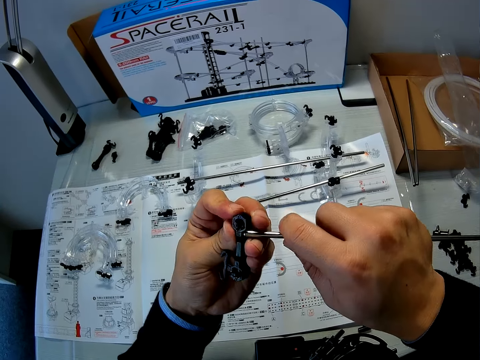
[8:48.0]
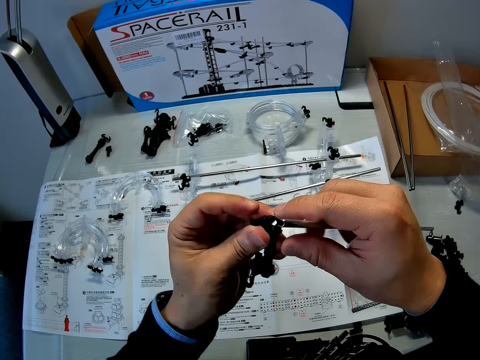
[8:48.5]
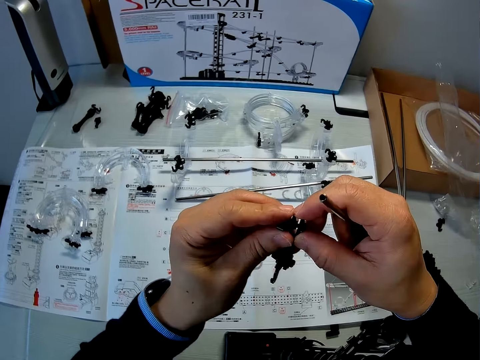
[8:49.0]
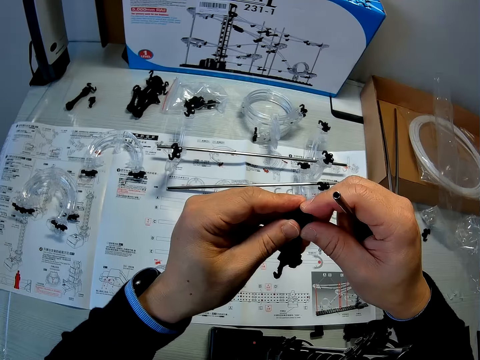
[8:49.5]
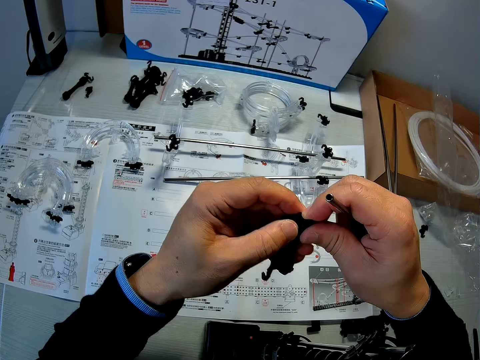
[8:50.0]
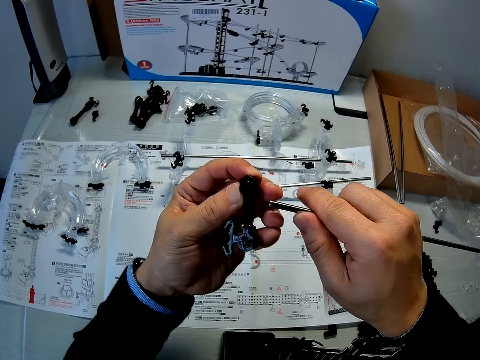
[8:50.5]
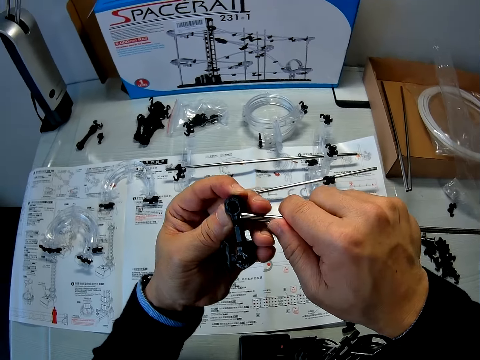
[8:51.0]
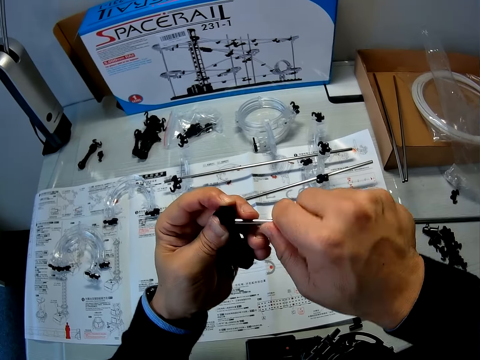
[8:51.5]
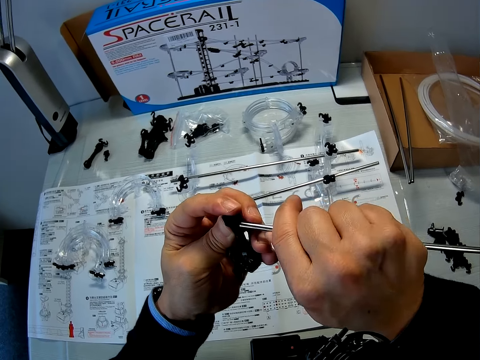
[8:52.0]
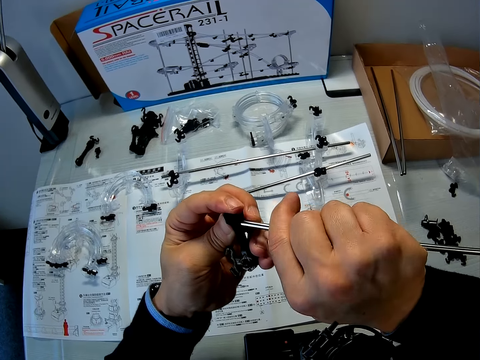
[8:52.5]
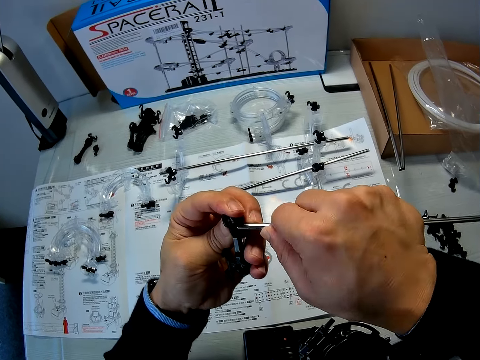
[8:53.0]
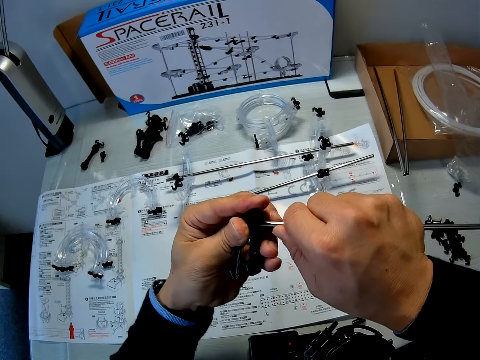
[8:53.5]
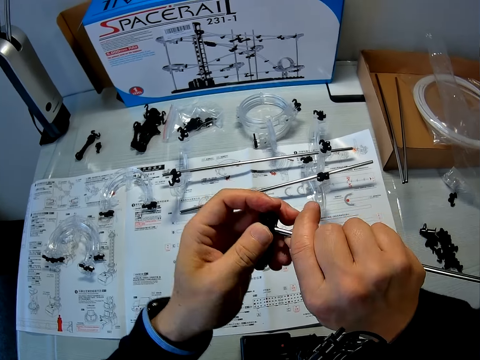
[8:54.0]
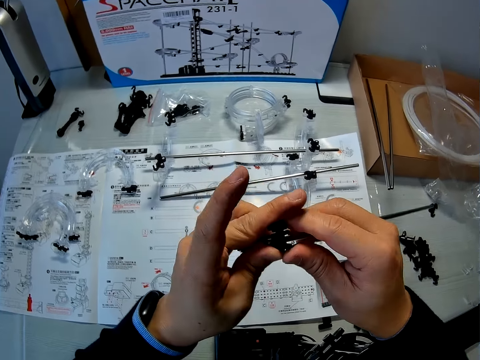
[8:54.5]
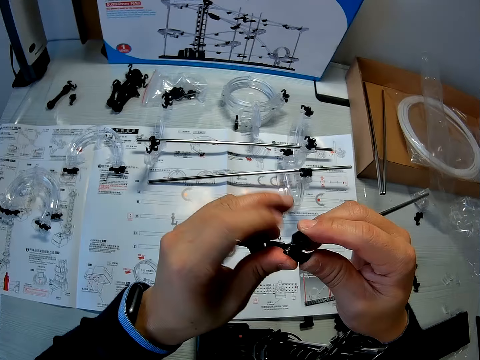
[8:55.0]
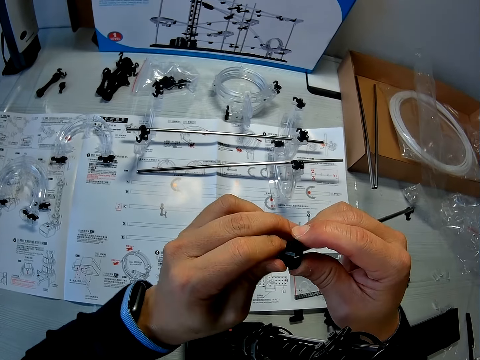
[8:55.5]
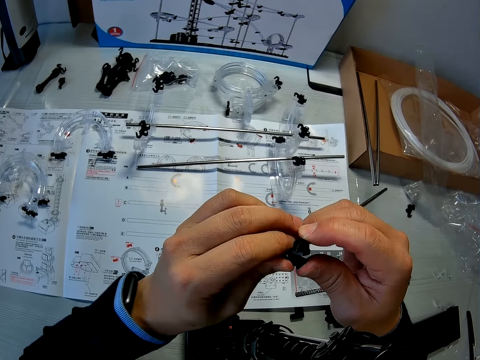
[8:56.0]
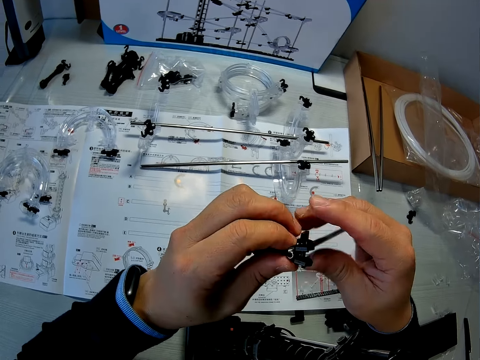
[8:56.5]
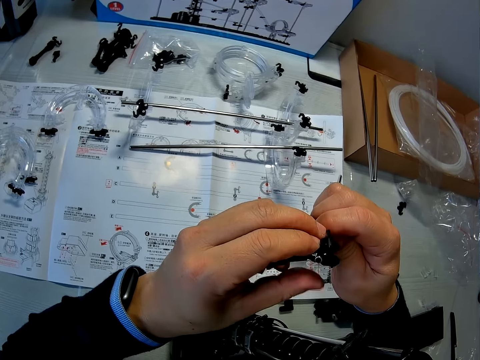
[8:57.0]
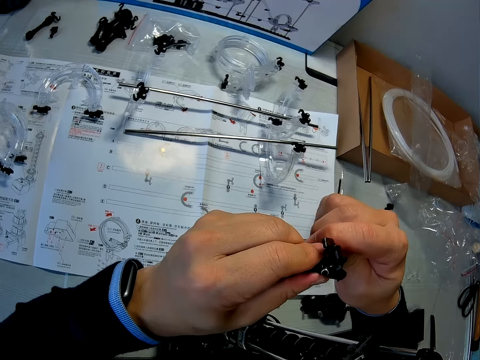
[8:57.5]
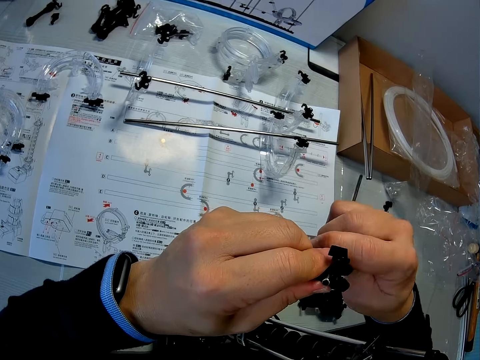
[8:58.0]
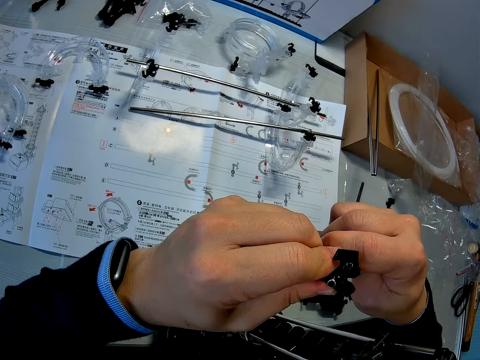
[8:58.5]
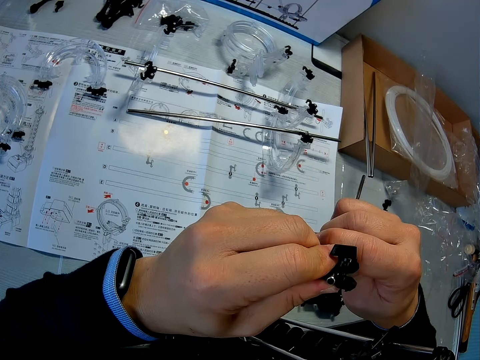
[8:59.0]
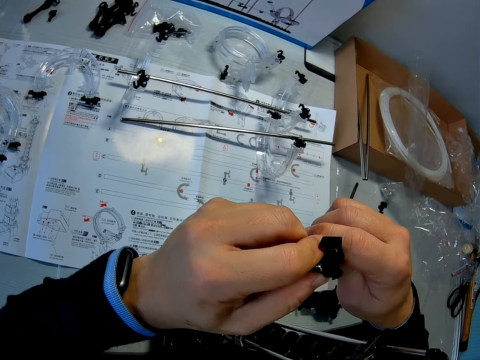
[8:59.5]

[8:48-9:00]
The camera wearer removes the shaft from the coupled Marble roller coaster pieces in his hand. He touches the space rail piece. He checks the coupled Marble roller coaster pieces. He connects the space rail parts. He fixes the shaft to the coupled Marble roller coaster pieces.

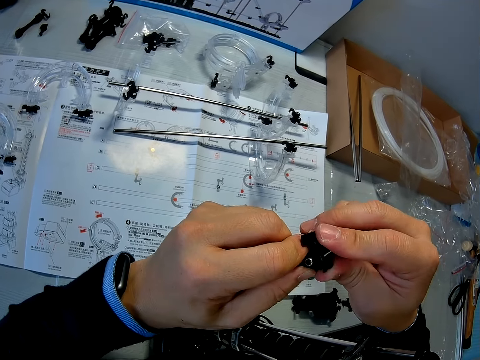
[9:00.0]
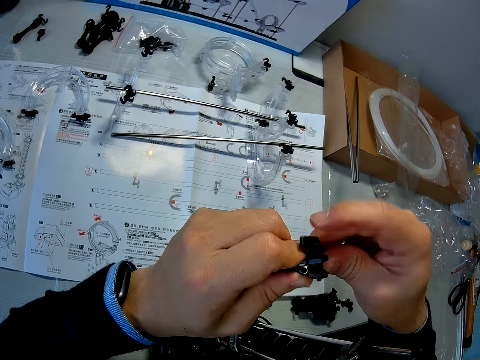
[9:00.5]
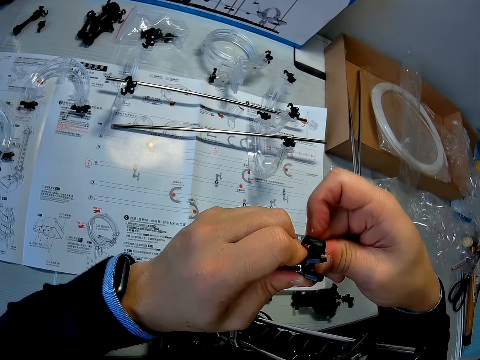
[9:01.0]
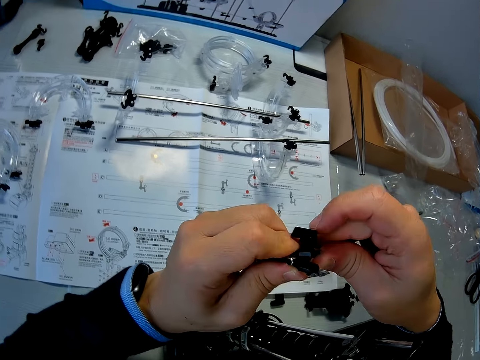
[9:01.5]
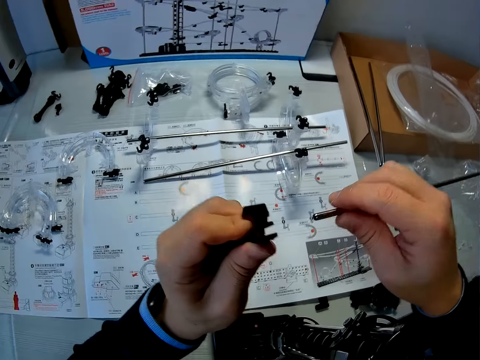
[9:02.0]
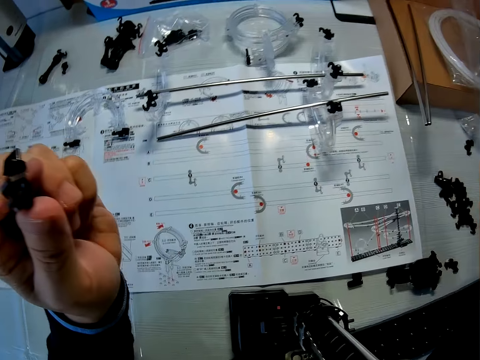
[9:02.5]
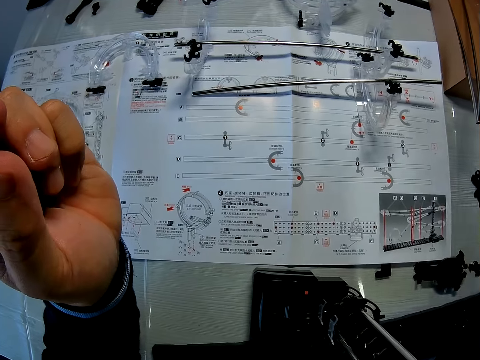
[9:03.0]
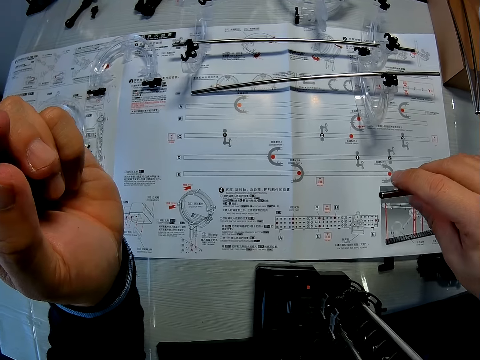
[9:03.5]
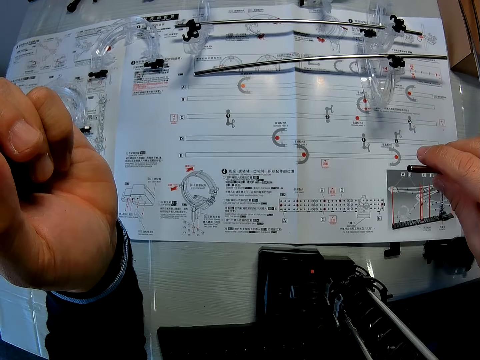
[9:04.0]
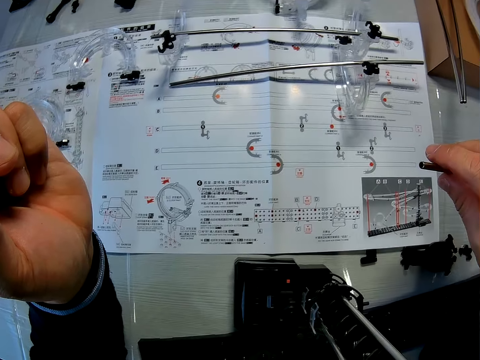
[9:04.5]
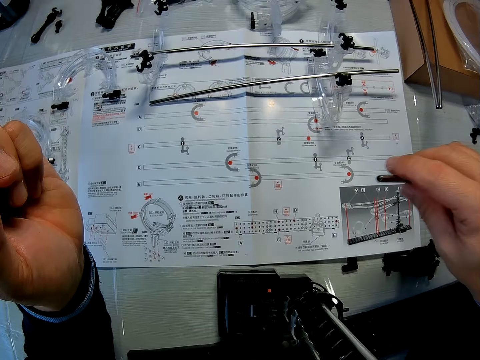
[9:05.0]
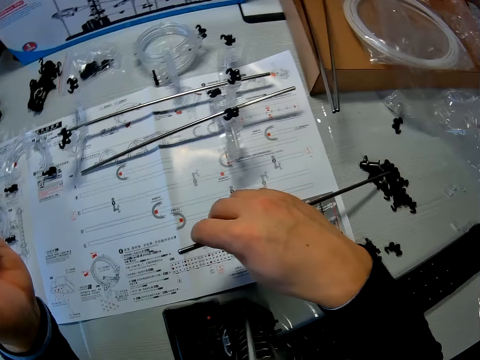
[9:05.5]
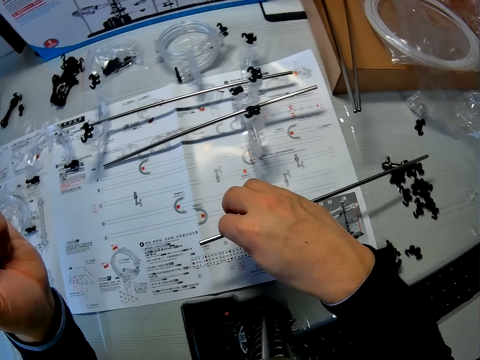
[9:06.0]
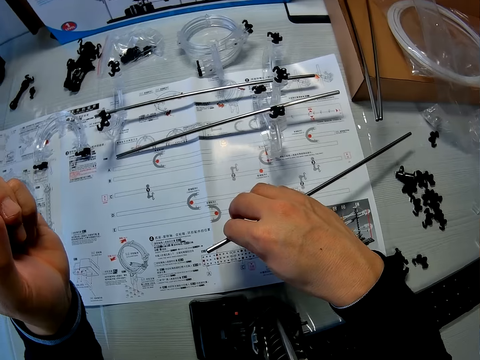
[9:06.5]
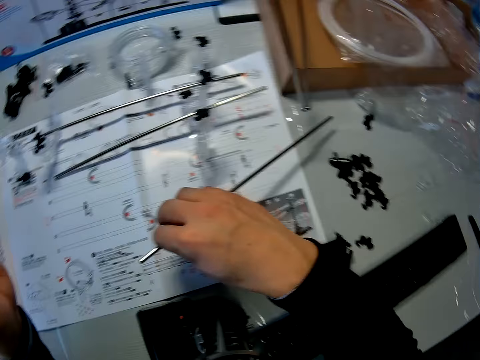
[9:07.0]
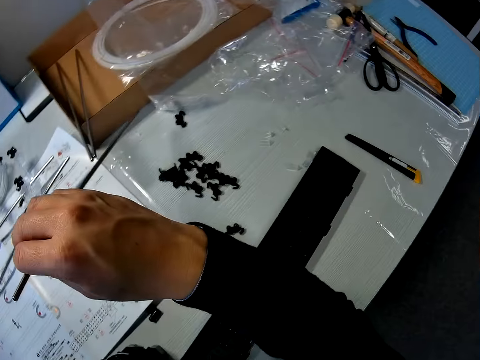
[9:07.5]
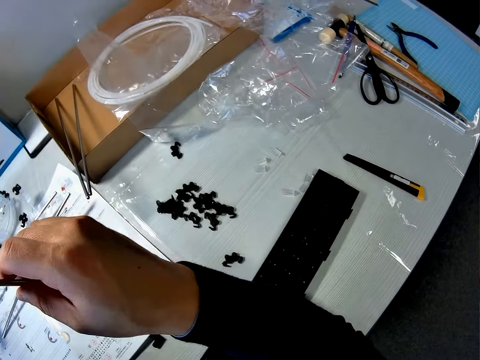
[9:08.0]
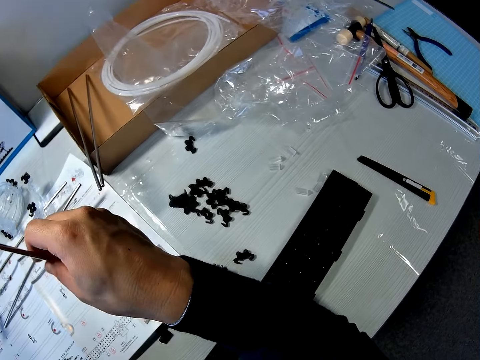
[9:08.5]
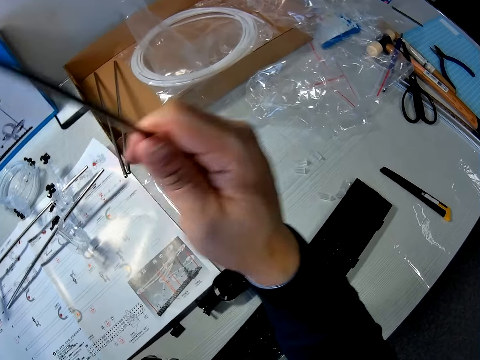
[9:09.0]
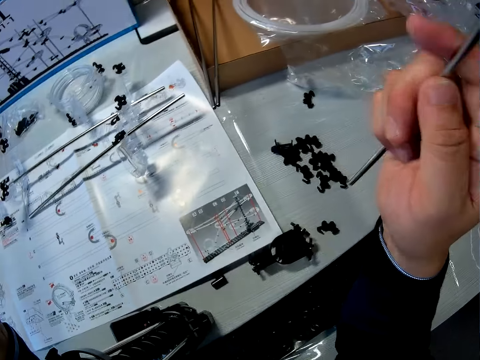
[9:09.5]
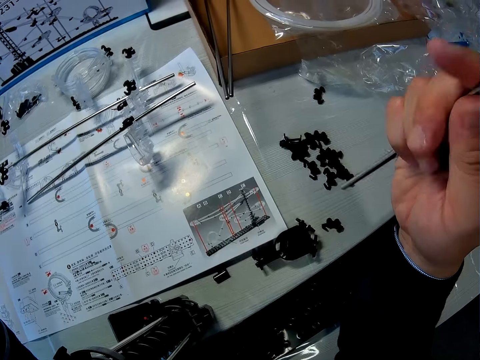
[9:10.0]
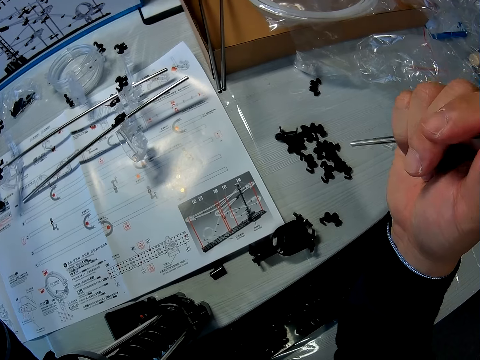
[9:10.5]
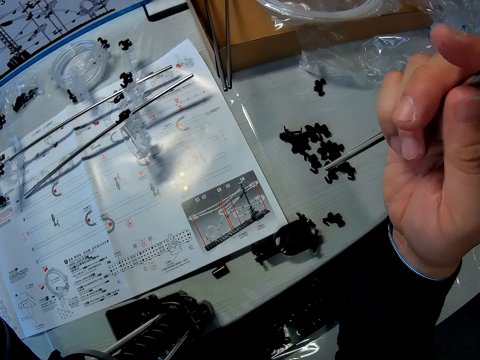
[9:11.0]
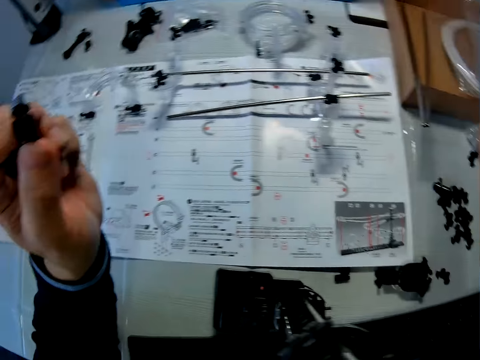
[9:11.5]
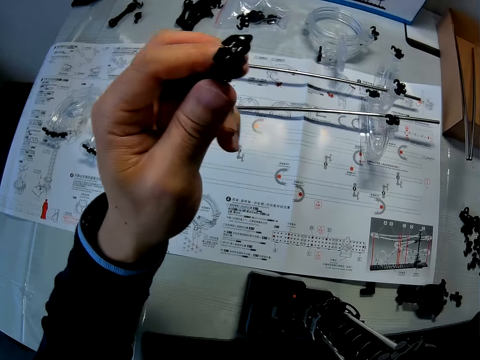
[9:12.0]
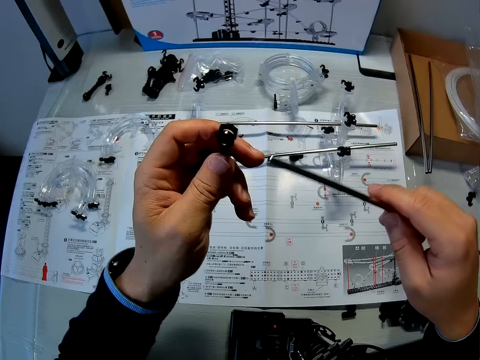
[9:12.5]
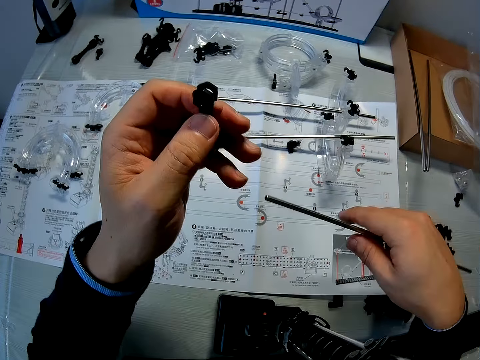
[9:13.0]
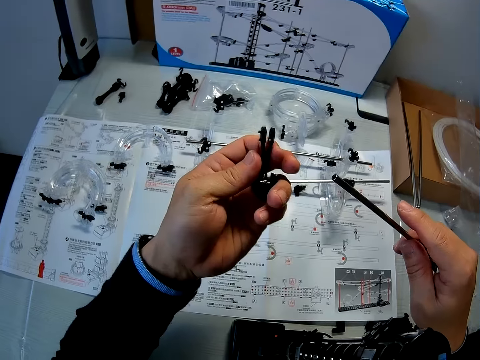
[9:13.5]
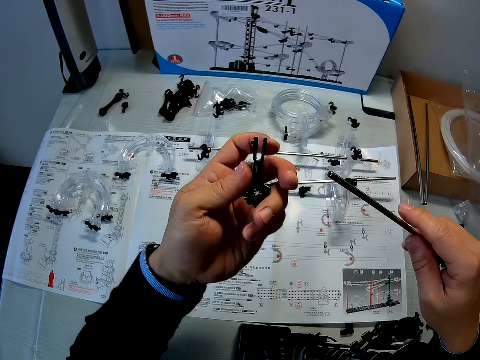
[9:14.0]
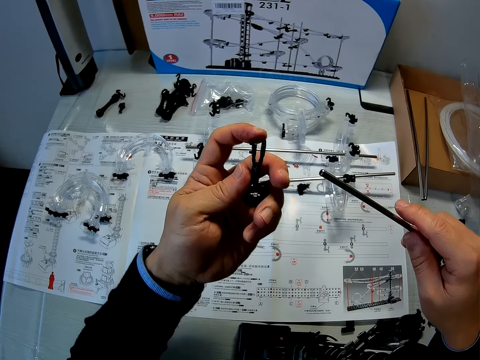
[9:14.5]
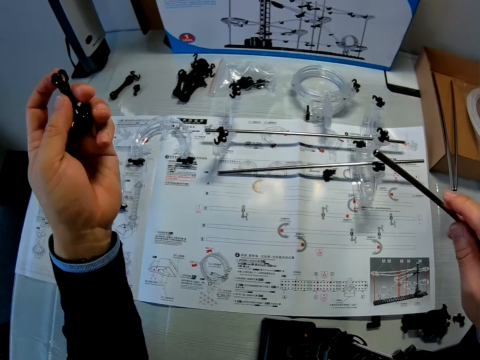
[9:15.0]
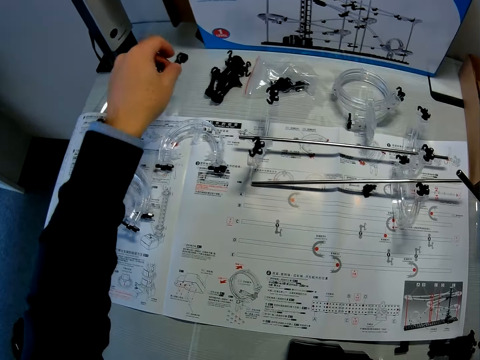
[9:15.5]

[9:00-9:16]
The camera wearer removes the shaft from the coupled Marble roller coaster pieces in his hand. He looks at the manual. He moves the shaft and the coupled Marble roller coaster pieces in his hands. He moves the hand. He hits the table with the space rail piece. He looks at the manual. He looks at the space rail piece. He looks at the manual.
